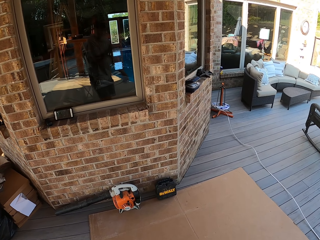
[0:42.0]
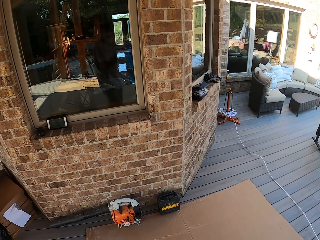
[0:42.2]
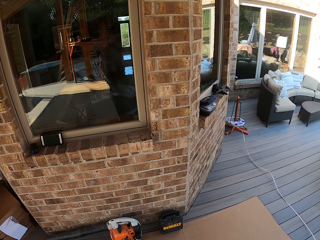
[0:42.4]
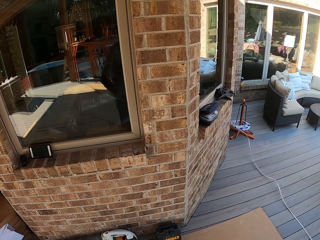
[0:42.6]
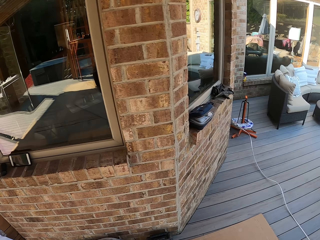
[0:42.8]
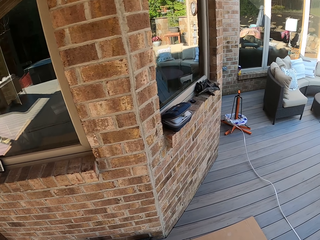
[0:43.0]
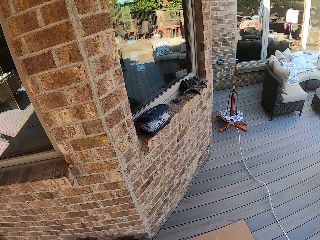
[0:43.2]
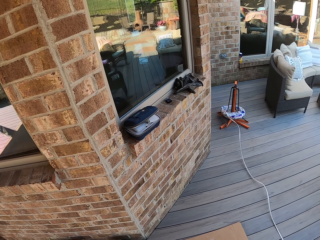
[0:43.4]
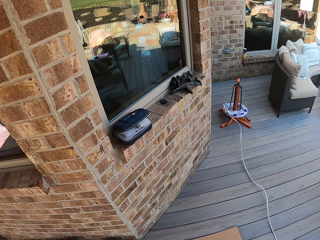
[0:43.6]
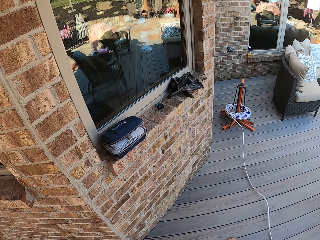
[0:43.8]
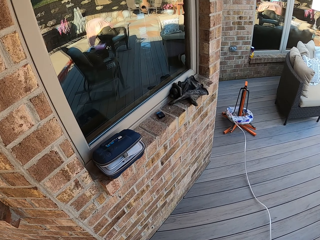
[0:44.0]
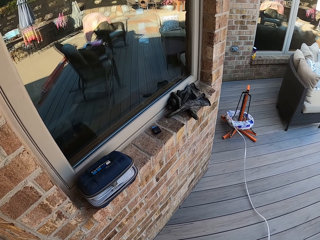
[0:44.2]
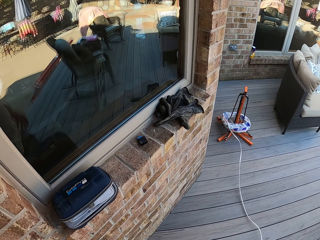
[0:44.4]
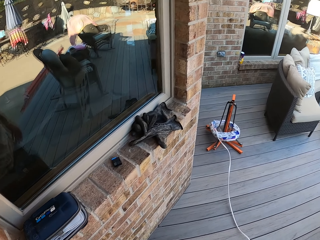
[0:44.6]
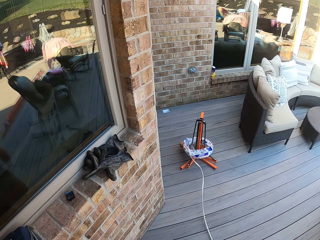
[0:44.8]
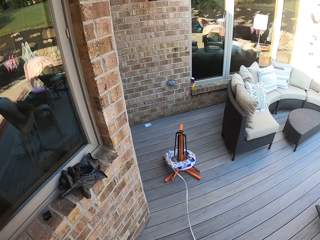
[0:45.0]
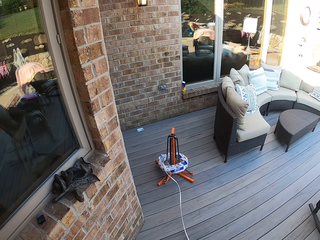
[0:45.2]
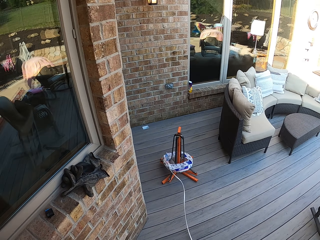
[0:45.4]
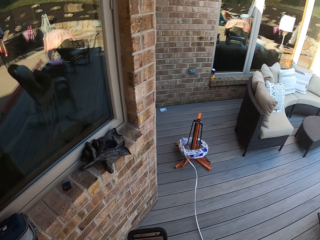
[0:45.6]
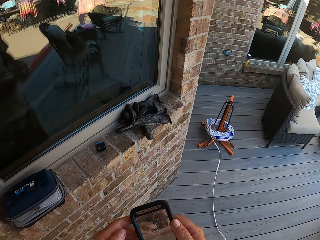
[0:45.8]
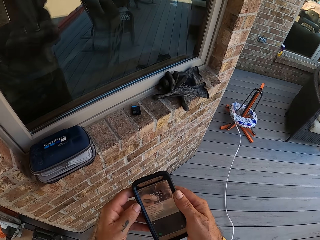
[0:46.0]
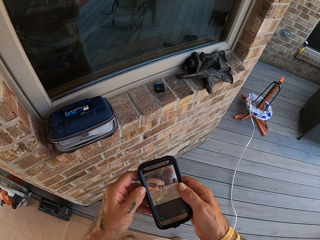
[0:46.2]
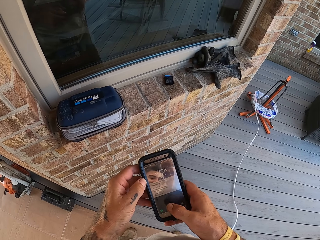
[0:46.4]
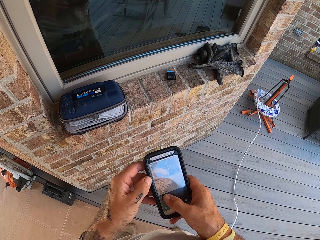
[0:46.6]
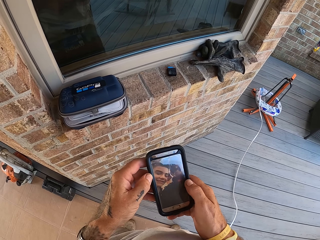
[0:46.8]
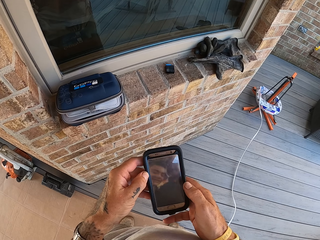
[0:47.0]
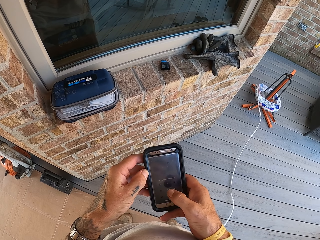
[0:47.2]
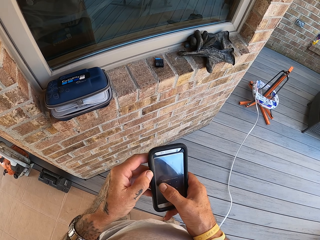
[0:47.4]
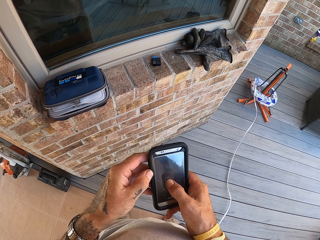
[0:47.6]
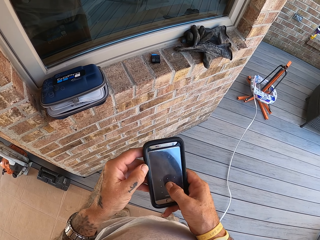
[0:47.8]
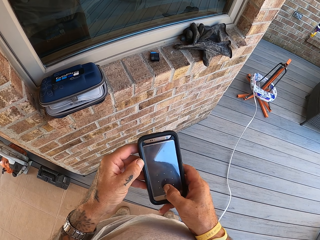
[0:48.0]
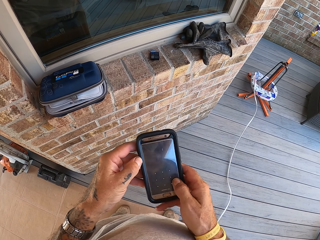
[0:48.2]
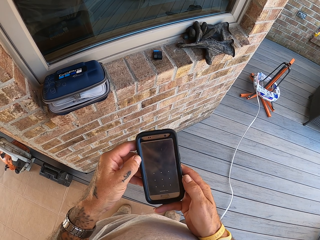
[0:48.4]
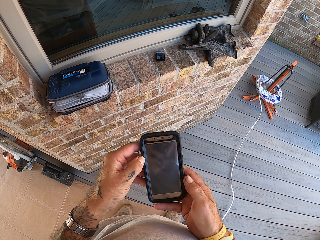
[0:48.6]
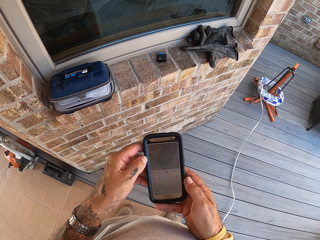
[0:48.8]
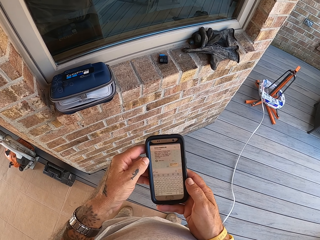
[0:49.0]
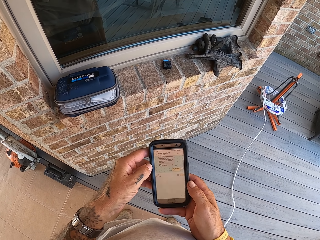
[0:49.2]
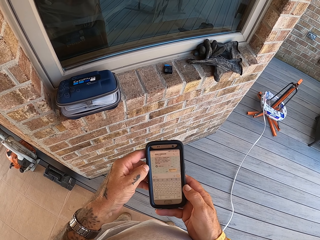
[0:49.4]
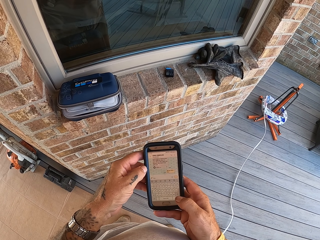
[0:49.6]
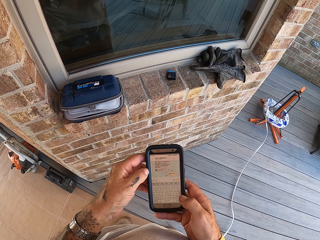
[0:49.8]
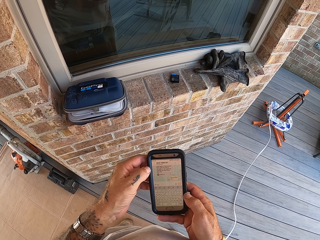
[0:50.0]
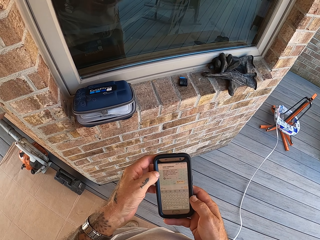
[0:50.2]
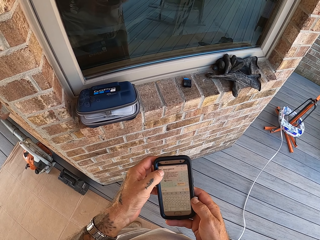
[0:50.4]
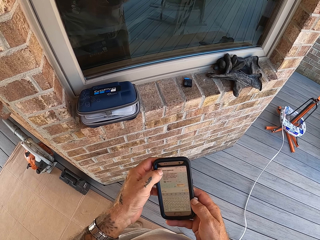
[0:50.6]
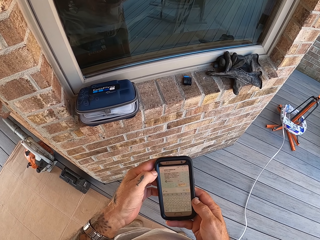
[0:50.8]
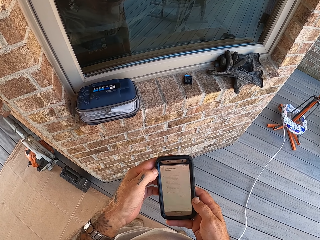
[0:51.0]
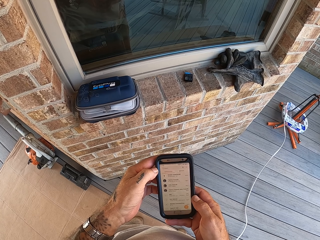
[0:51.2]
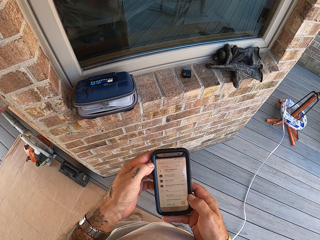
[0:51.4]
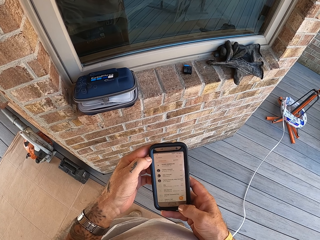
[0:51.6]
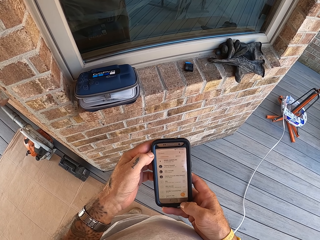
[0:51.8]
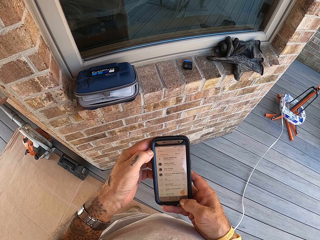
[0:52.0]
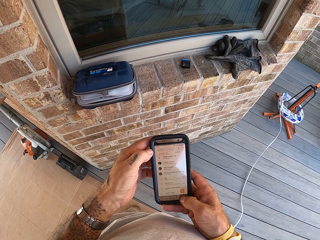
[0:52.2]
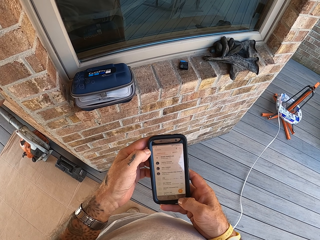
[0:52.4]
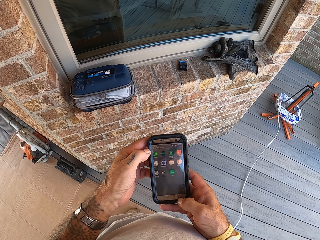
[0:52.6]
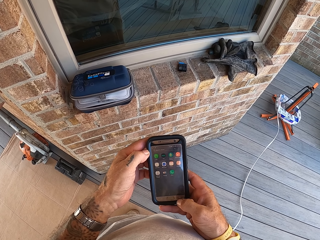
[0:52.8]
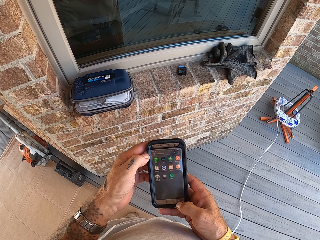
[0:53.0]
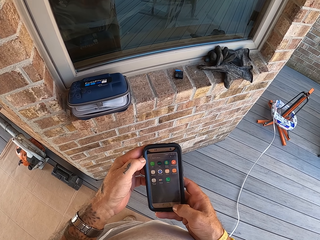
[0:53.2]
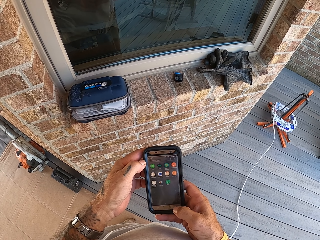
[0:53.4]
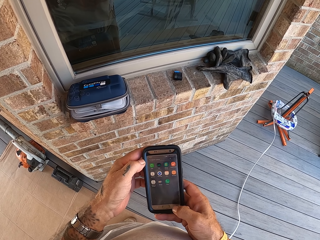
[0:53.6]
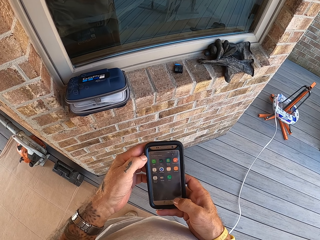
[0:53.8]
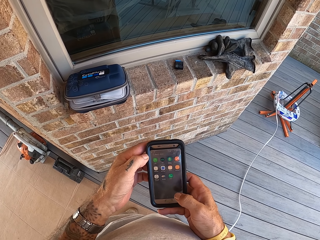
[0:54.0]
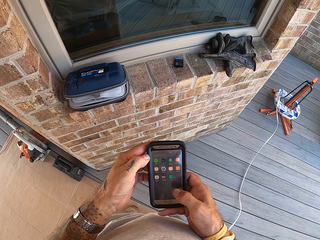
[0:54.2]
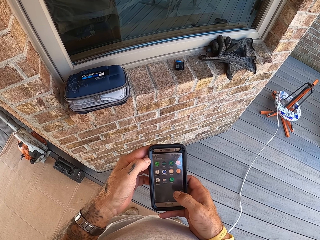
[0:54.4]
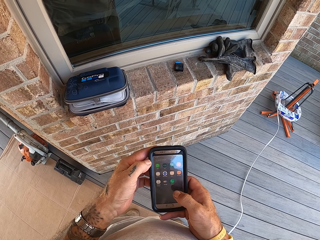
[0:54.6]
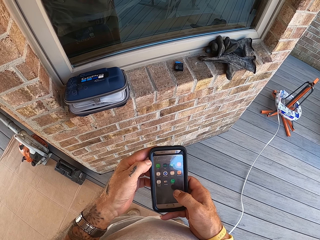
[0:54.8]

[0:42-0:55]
The camera wearer is walking around. They operate a phone. They are scrolling through the phone.

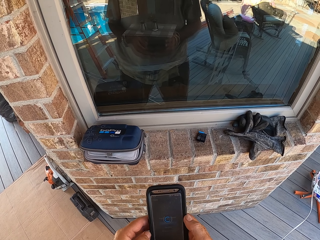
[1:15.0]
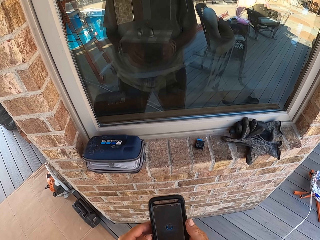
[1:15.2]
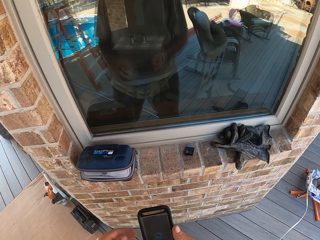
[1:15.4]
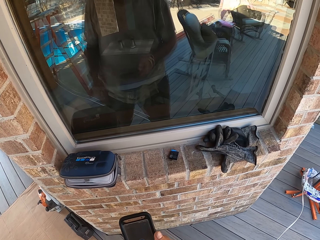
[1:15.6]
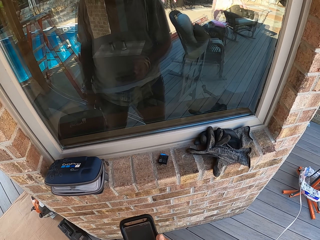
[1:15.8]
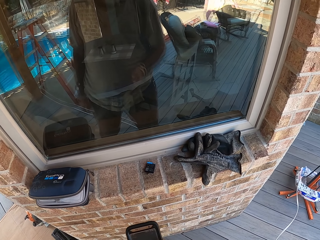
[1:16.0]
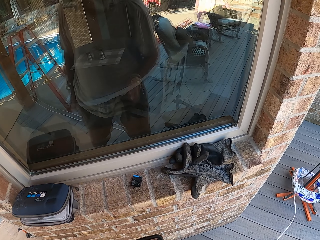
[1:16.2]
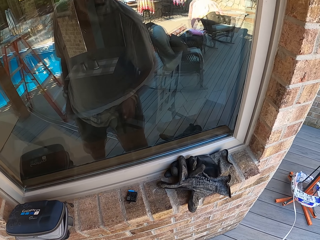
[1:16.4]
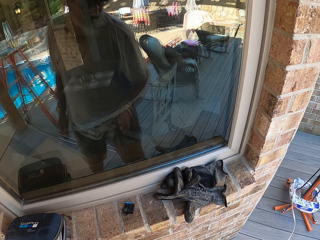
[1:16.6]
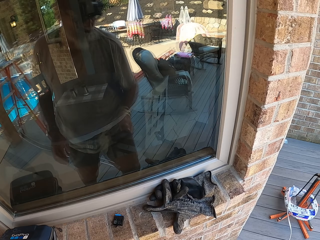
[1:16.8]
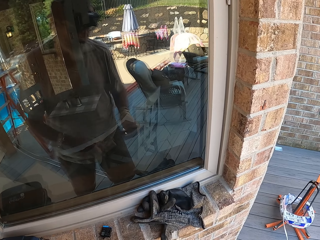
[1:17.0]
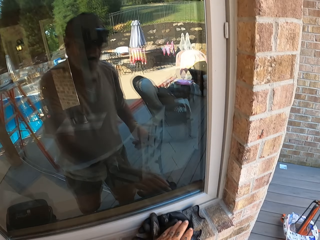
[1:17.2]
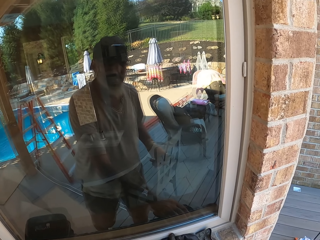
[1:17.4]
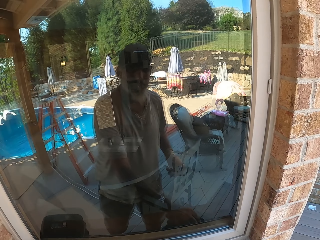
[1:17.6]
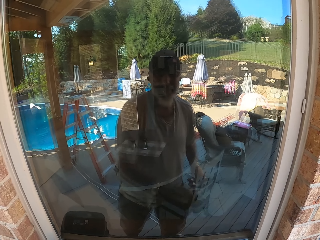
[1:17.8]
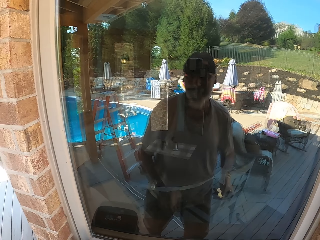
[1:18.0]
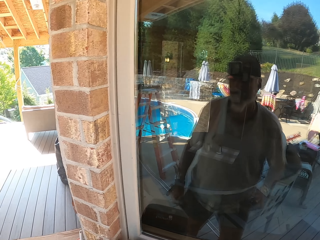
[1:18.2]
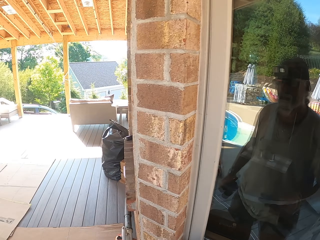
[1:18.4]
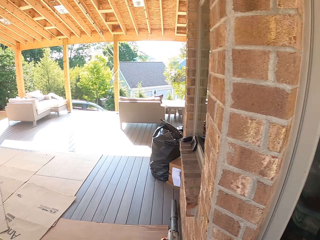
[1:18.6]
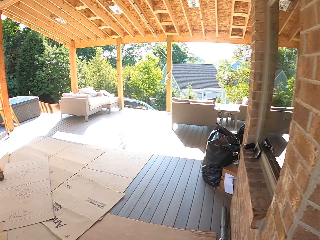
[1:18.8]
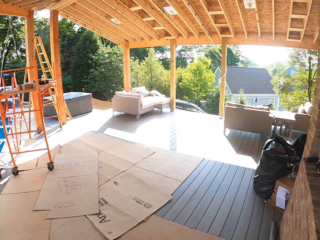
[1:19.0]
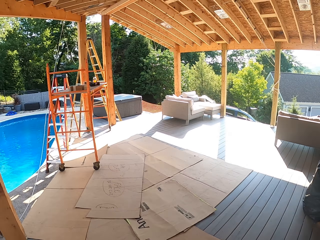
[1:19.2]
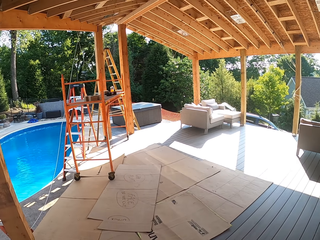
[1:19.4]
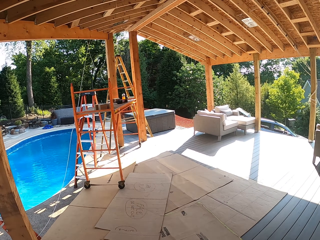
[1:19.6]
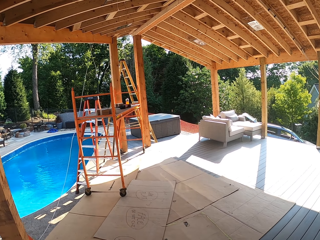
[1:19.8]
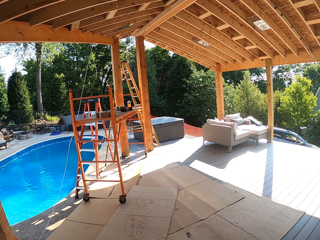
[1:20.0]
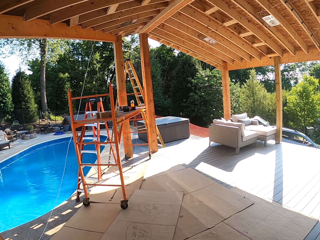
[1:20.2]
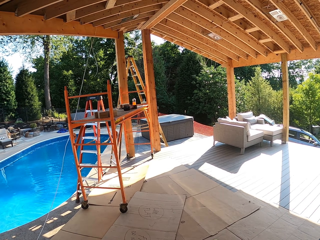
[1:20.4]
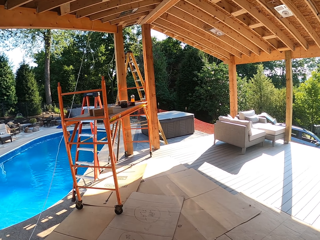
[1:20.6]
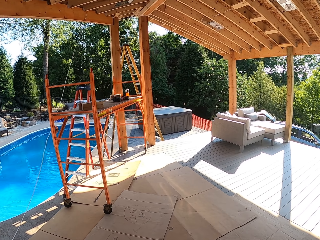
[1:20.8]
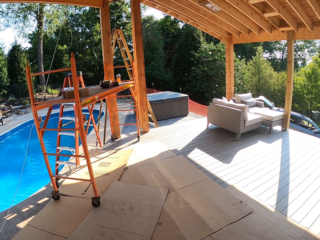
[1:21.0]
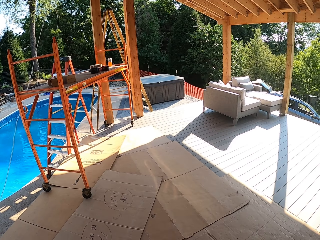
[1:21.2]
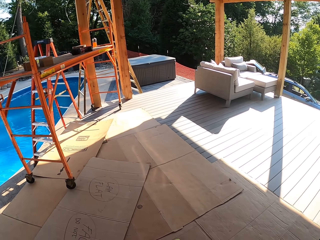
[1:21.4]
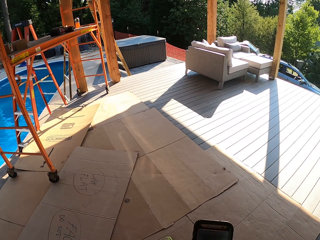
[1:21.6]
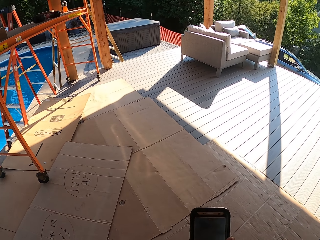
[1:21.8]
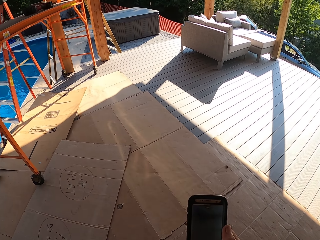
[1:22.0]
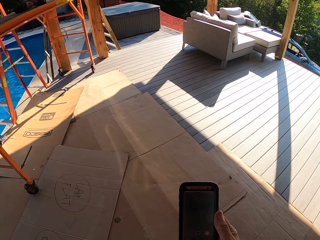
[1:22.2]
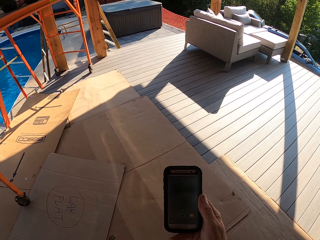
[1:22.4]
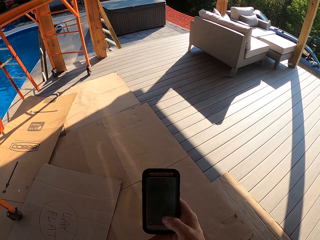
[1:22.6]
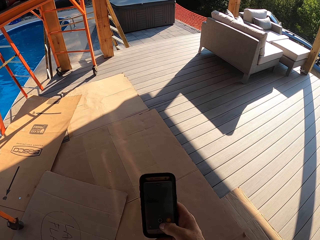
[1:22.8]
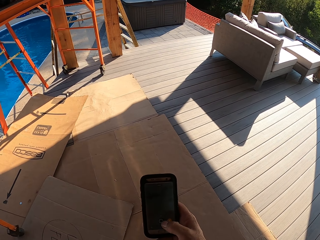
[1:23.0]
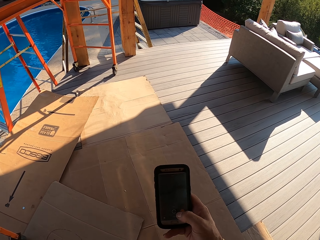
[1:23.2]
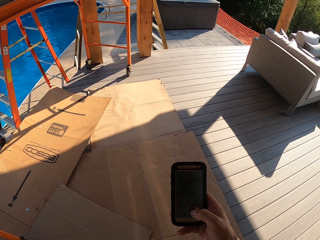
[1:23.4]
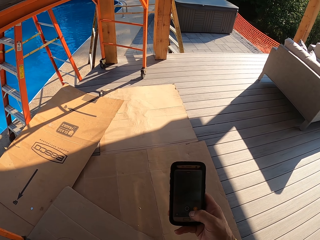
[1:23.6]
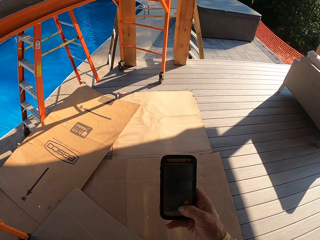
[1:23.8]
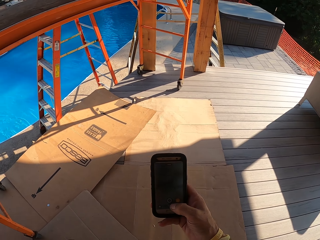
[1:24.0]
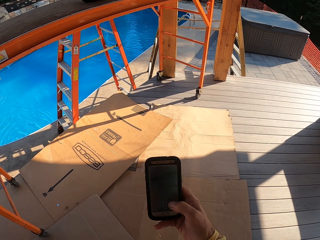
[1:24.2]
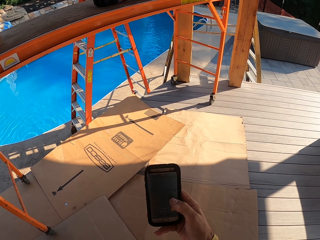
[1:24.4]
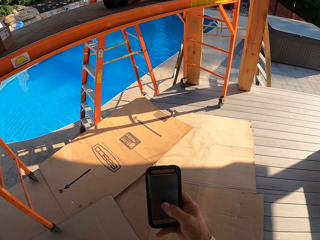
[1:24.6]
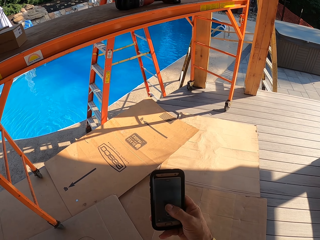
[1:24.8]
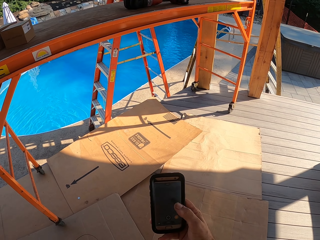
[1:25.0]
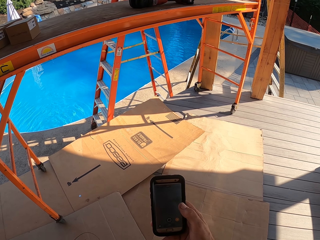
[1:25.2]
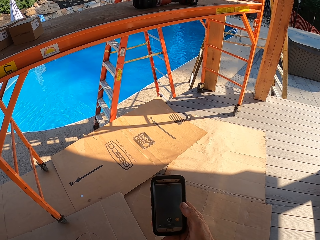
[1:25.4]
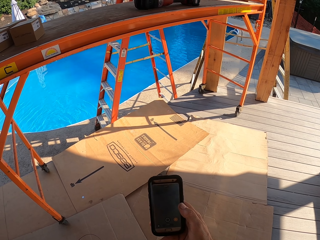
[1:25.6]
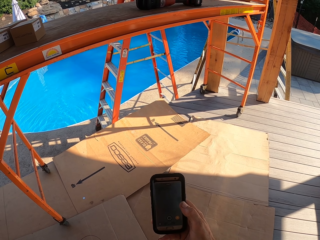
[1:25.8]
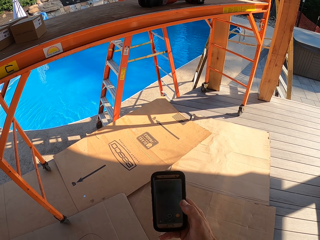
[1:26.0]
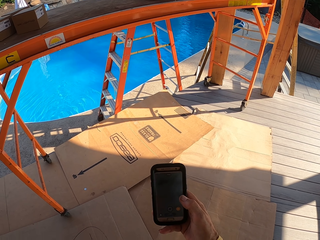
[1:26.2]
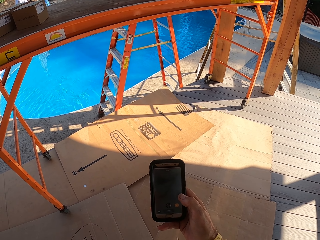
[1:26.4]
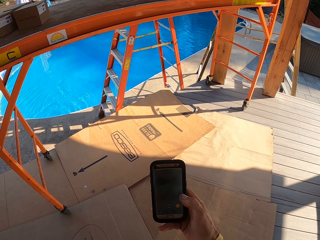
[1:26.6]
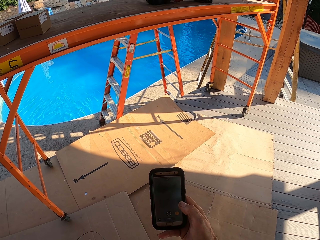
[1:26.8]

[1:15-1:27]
The camera wearer puts the phone in the pocket. They take a fabric. They walk on the deck. They operate the phone.
